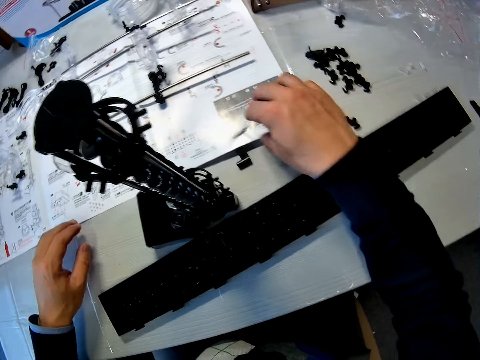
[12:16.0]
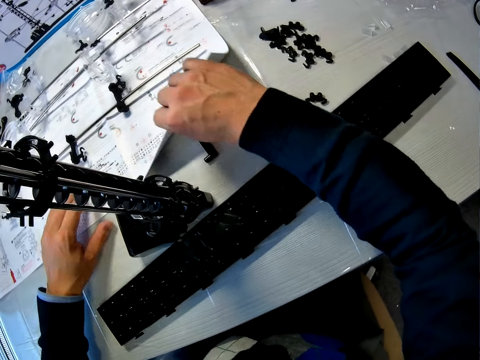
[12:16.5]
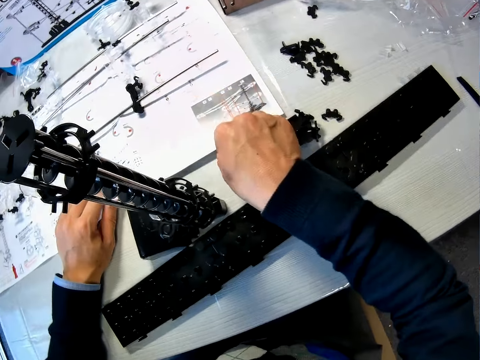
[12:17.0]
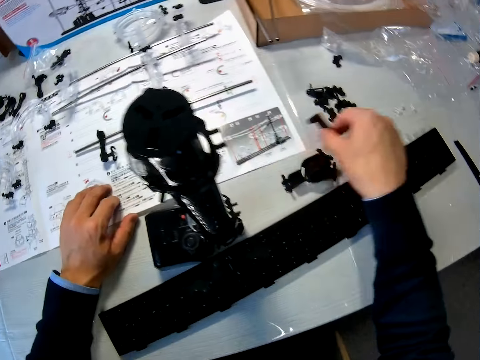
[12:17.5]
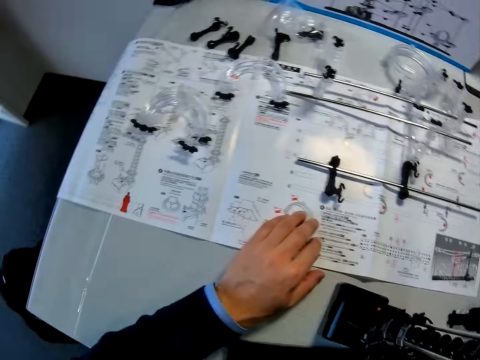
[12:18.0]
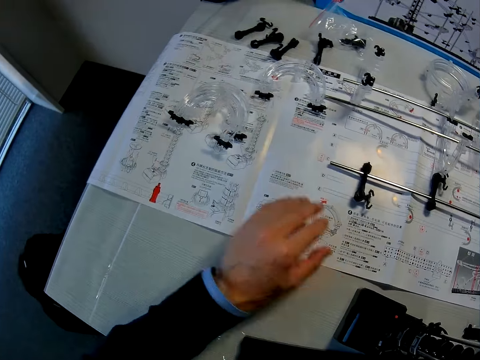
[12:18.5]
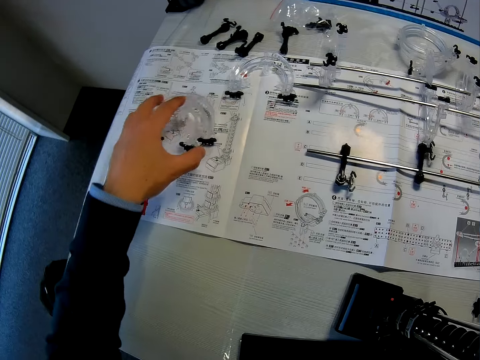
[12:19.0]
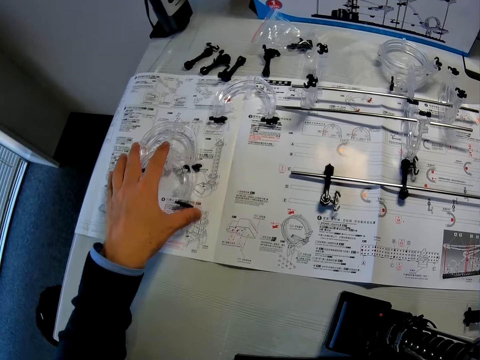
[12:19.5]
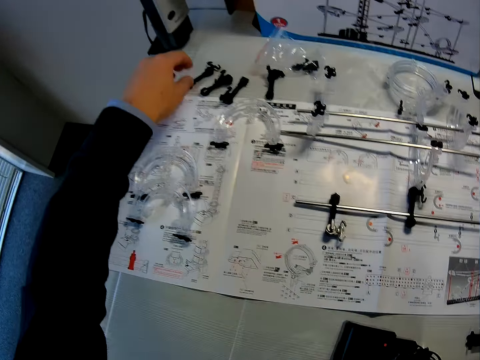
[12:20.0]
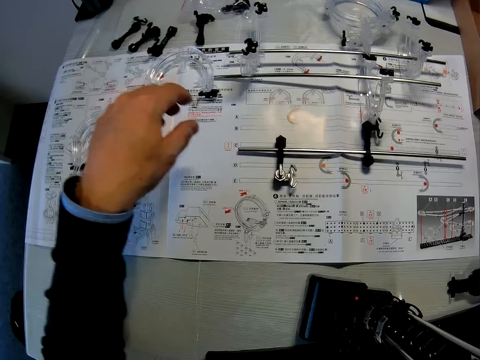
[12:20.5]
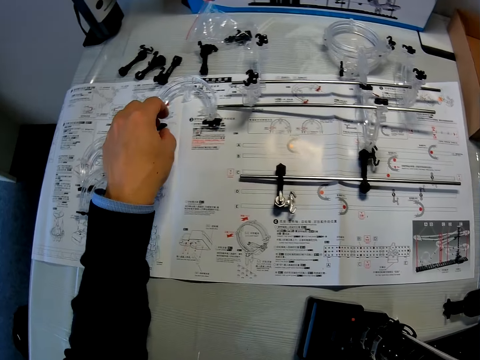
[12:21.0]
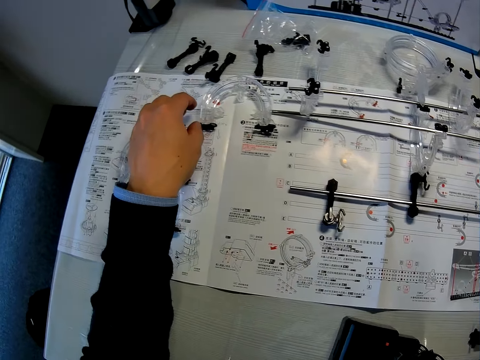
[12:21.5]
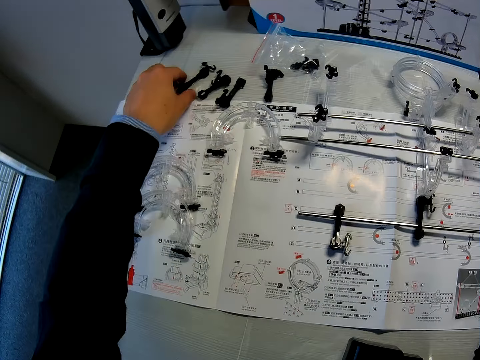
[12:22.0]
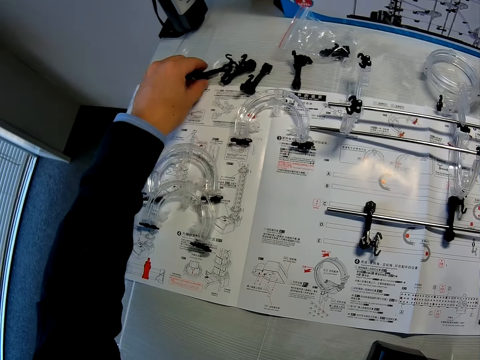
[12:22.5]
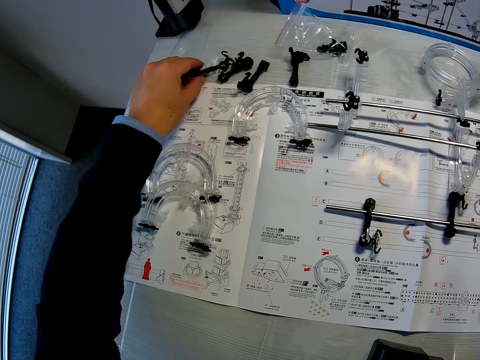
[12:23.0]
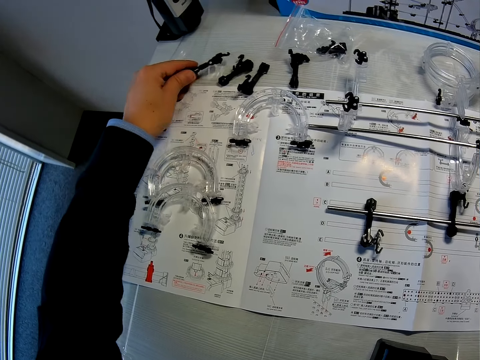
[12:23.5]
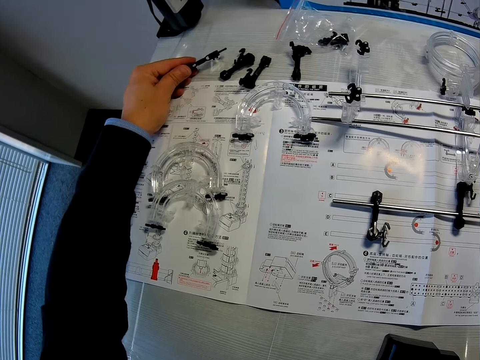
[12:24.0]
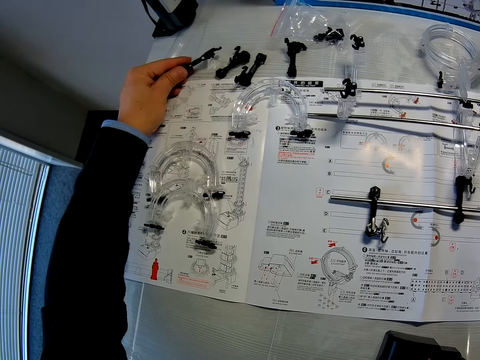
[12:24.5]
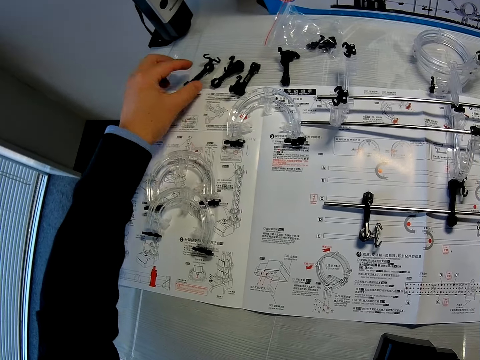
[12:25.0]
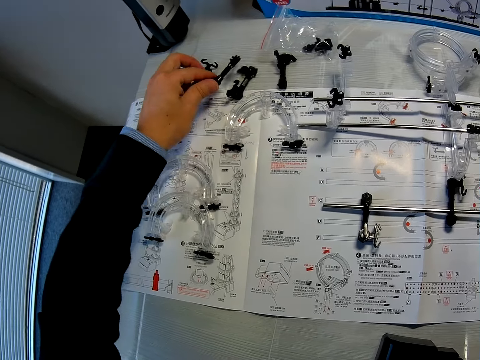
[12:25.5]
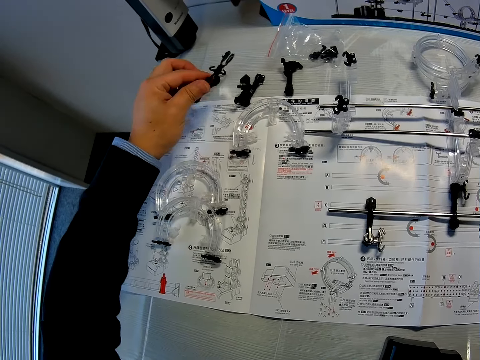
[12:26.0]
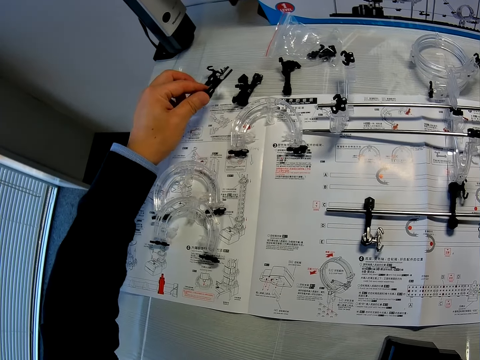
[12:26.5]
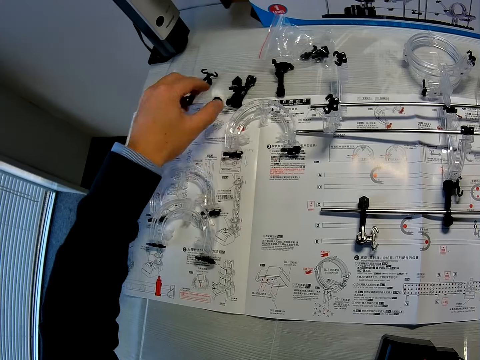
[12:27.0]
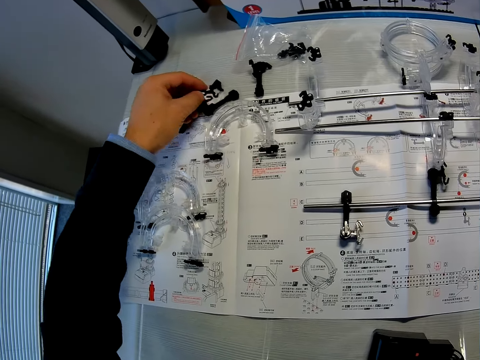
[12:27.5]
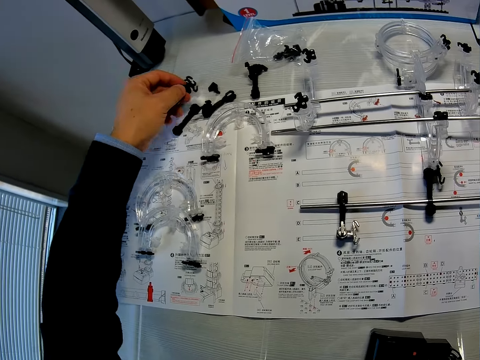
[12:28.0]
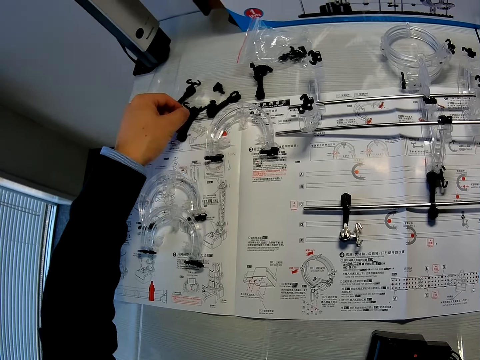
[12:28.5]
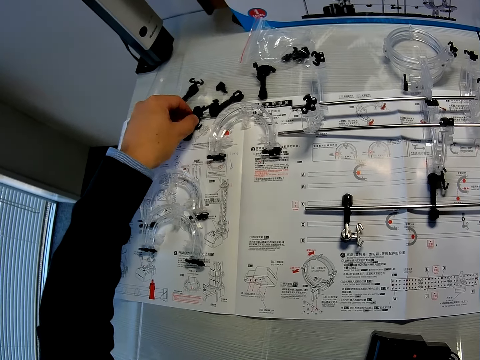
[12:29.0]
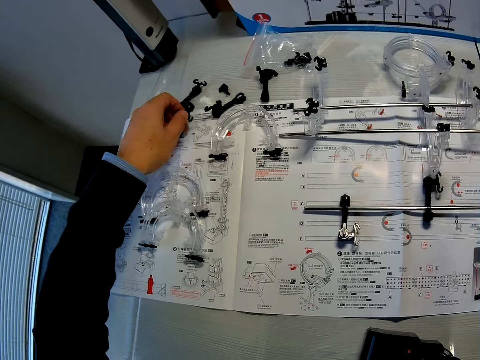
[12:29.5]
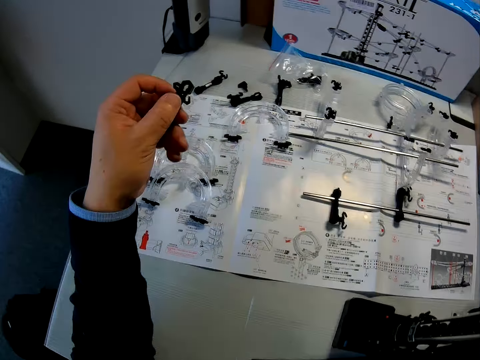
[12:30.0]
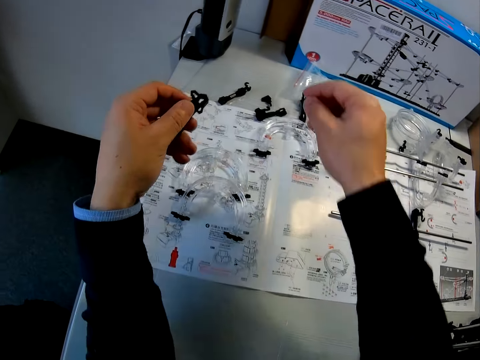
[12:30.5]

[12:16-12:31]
The camera wearer lifts up an instruction manual from the table with his right hand. He picks up a shaft stand from beneath the instruction manual. He moves the coupled corner parts and rail stand on the table with his left hand. He moves his left hand towards the coupled Marble roller coaster pieces on the table. He picks up one of the coupled Marble roller coaster pieces from the table with his left hand. He holds the coupled Marble roller coaster pieces with his left hand. He drops the coupled Marble roller coaster pieces on the table. He picks up one of the coupled Marble roller coaster pieces from the table. He drops the coupled Marble roller coaster pieces on the table. He picks up the coupled Marble roller coaster pieces from the table.

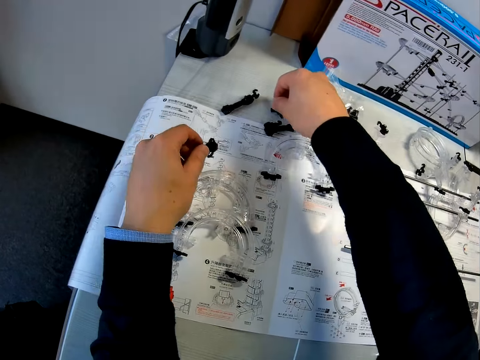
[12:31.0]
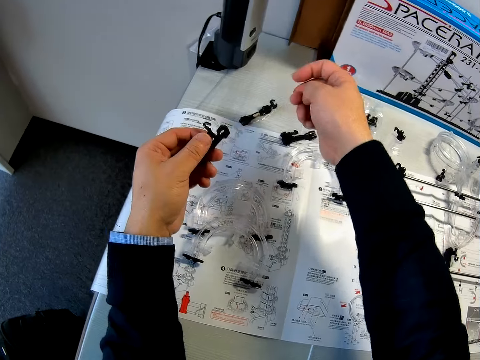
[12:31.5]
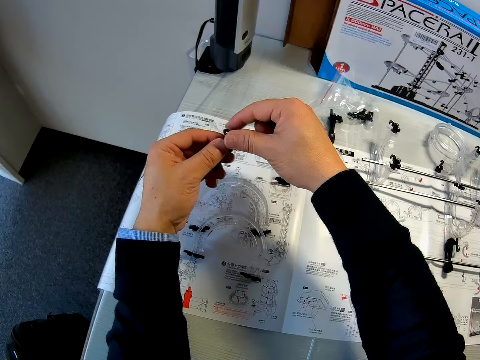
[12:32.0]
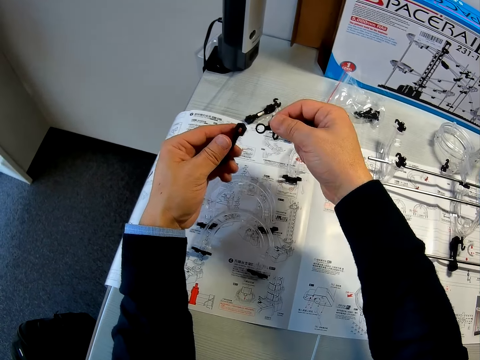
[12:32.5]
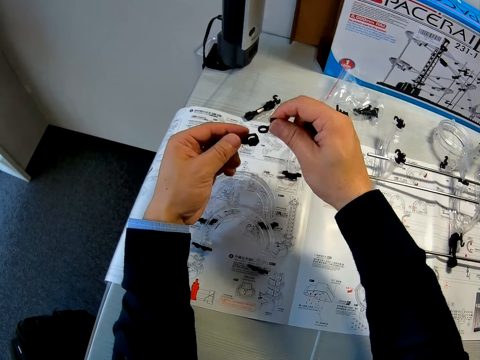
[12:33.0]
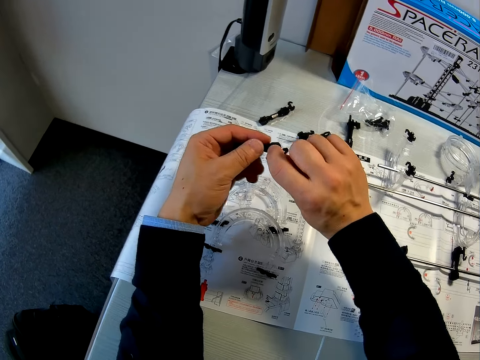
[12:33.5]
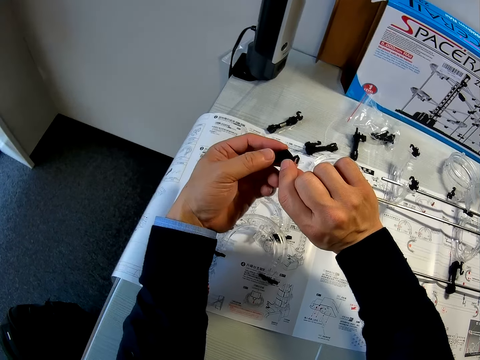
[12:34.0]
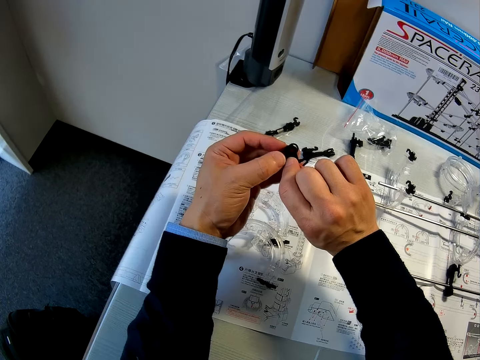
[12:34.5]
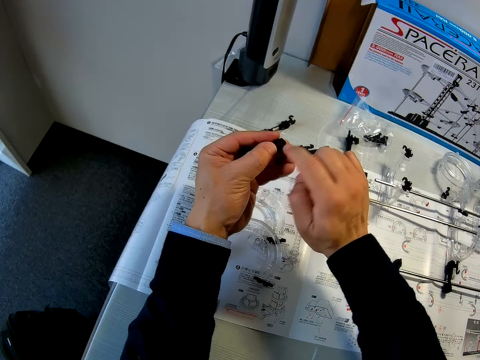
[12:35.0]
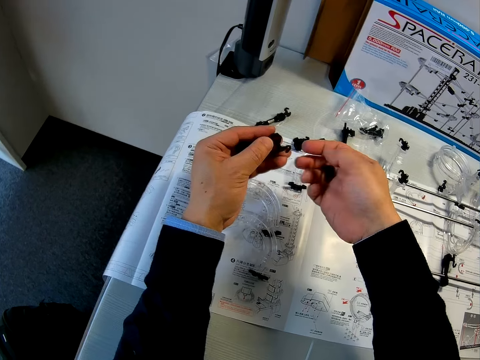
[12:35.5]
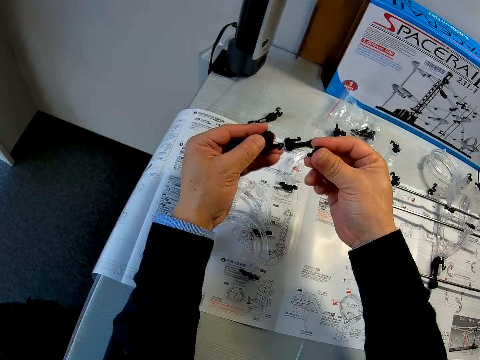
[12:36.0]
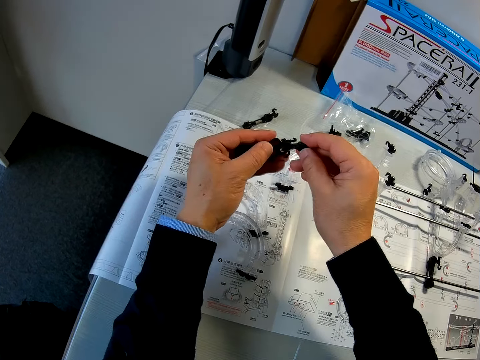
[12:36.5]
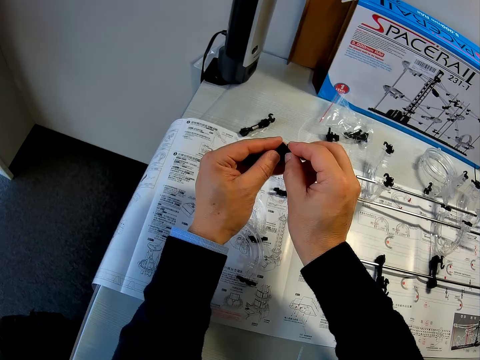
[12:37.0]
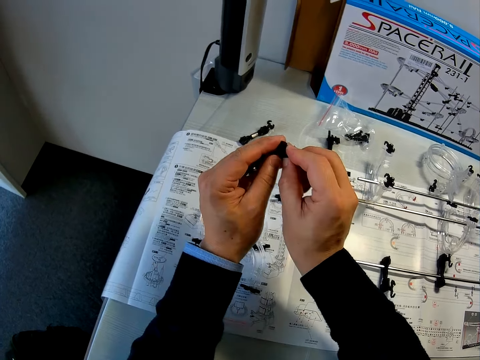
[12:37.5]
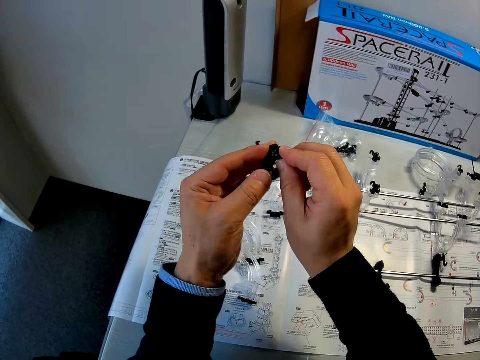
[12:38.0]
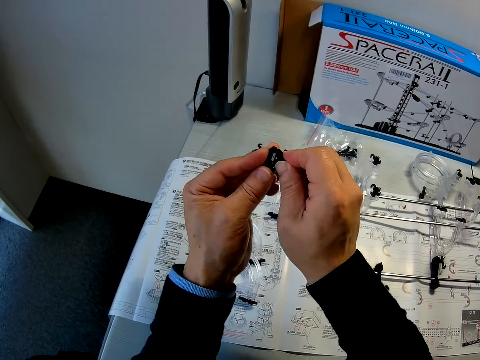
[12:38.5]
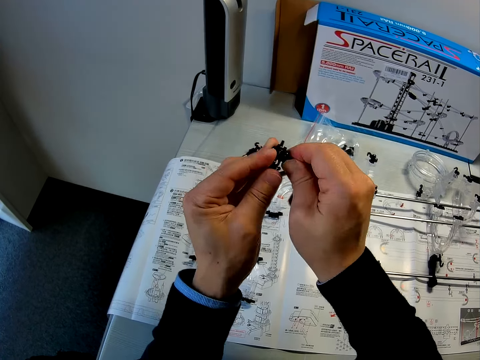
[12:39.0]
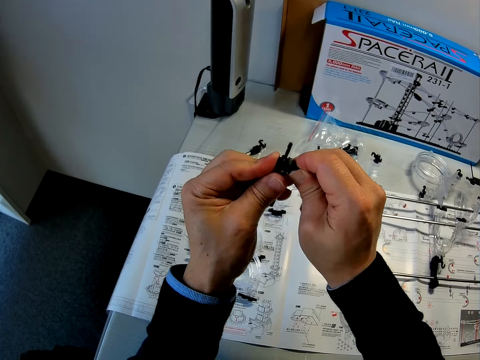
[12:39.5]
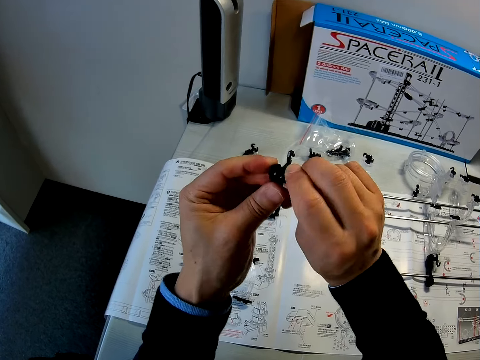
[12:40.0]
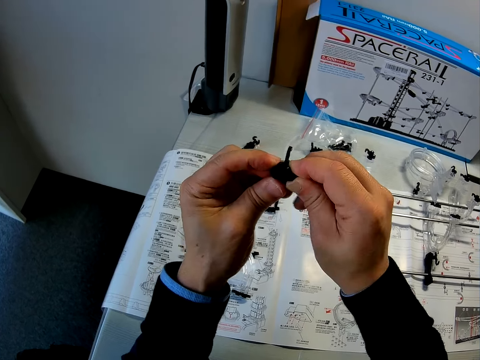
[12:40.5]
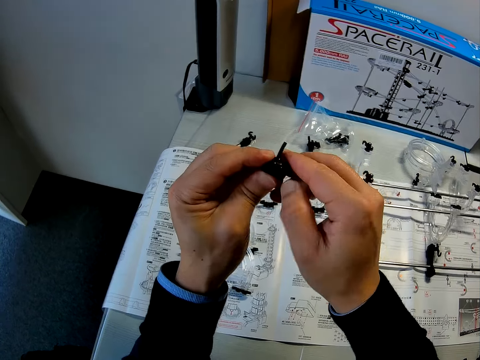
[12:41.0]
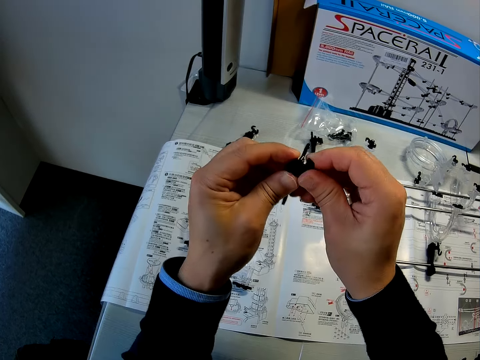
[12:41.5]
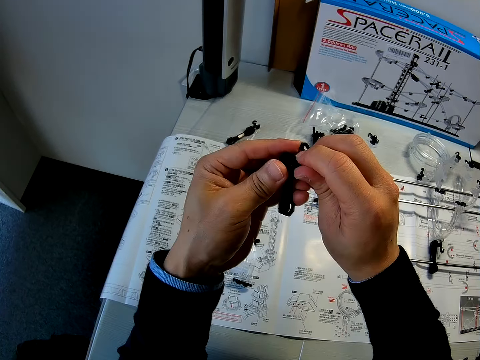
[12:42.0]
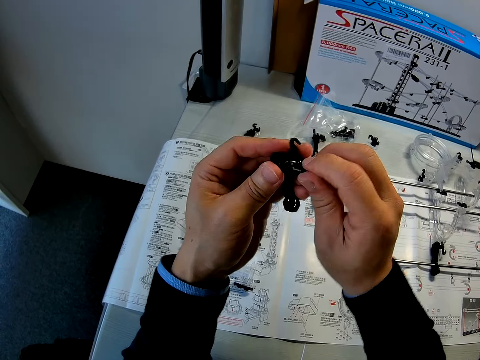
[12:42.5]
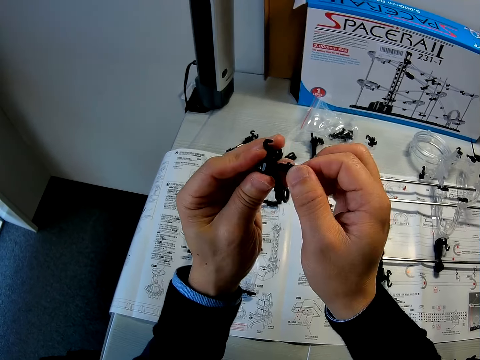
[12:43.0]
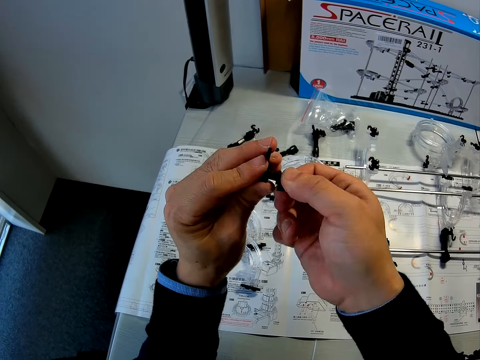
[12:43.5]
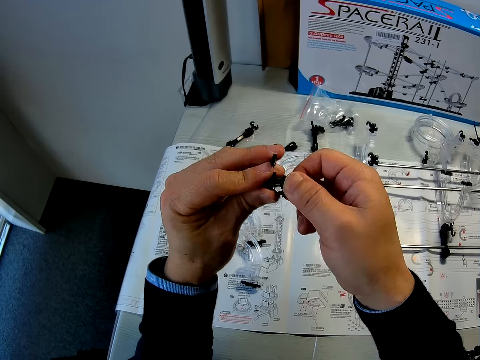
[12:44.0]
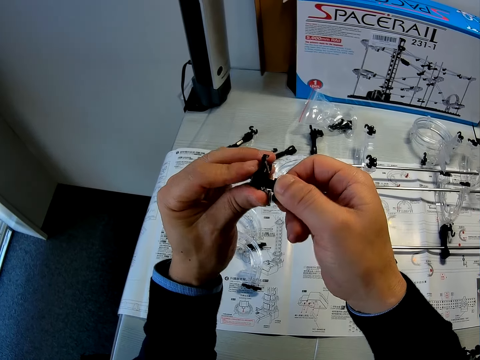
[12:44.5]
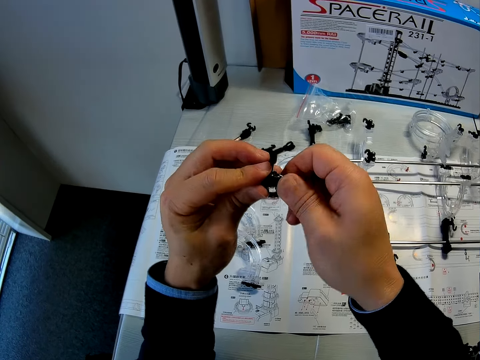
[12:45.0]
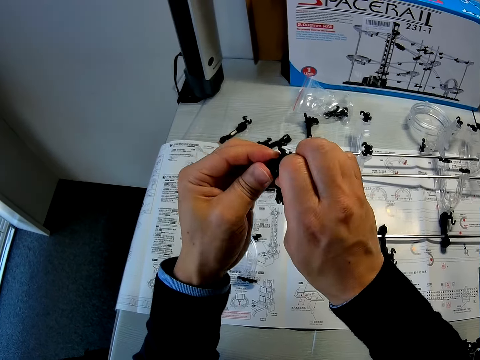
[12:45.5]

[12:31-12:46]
The camera wearer picks up a piece of Marble roller coaster from the table with the right hand. They pick a piece from the left hand. They fix the Marble roller coaster pieces together.
